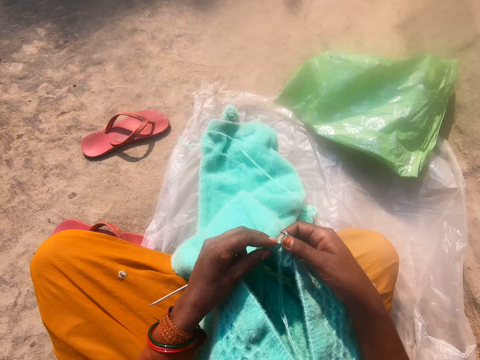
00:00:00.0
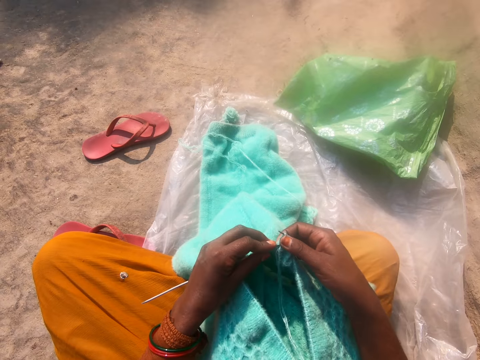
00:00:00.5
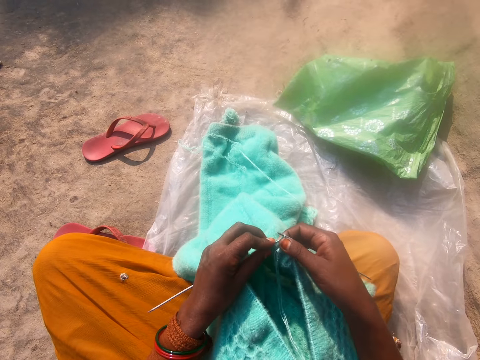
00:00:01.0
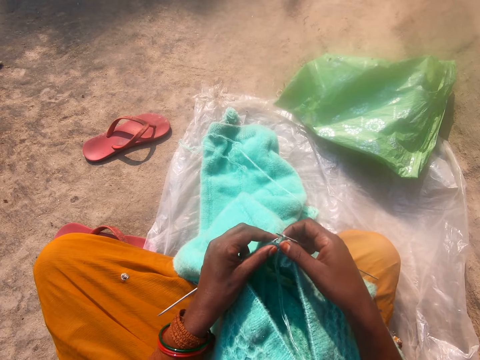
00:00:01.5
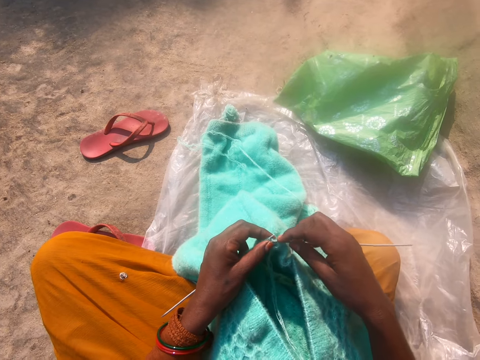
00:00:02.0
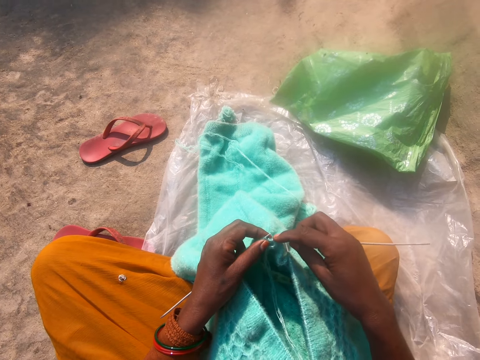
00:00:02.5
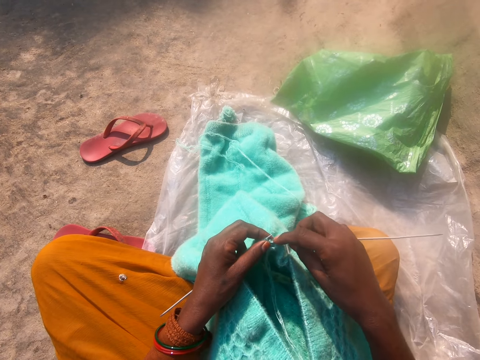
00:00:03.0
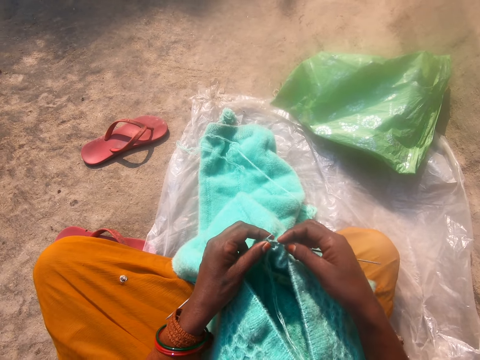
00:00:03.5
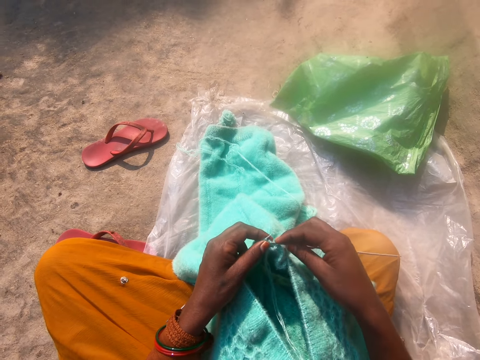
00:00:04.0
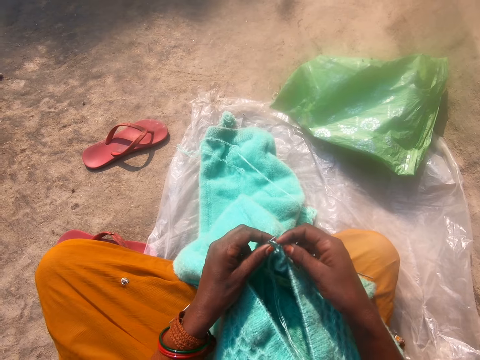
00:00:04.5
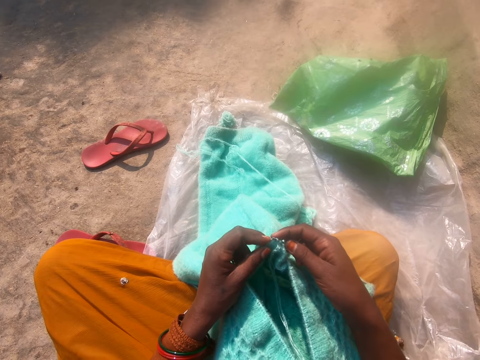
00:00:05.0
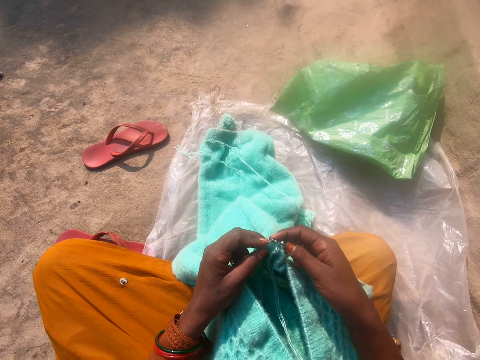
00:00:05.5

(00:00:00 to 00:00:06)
The camera wearer knits a garment using a yarn and a knitting needle in her right hand.

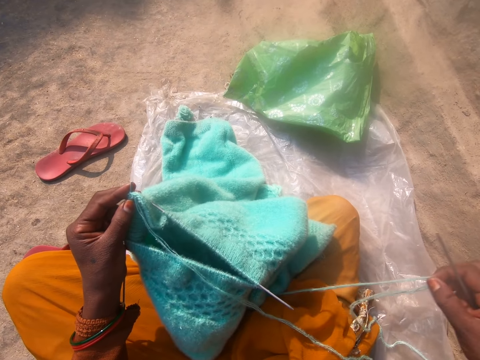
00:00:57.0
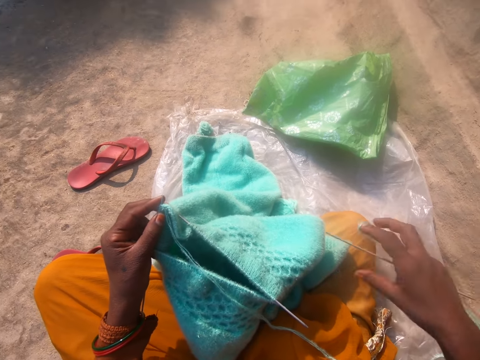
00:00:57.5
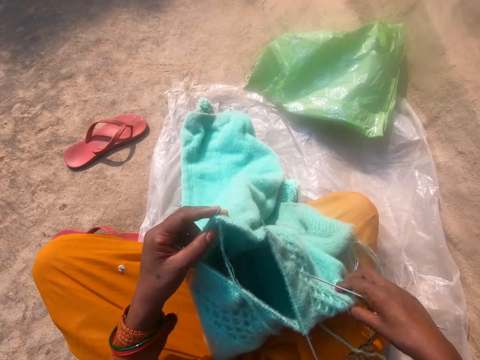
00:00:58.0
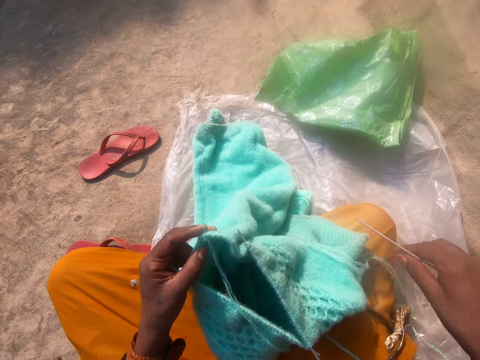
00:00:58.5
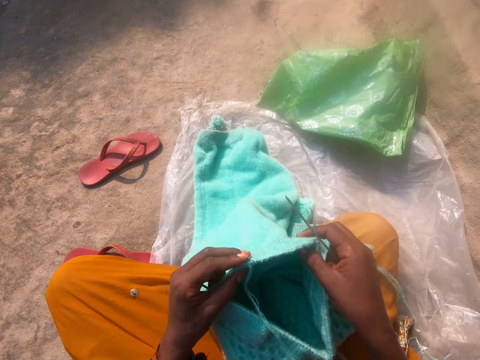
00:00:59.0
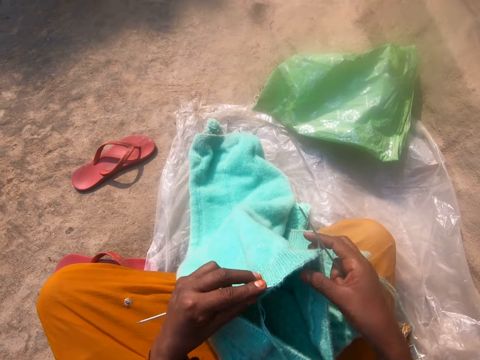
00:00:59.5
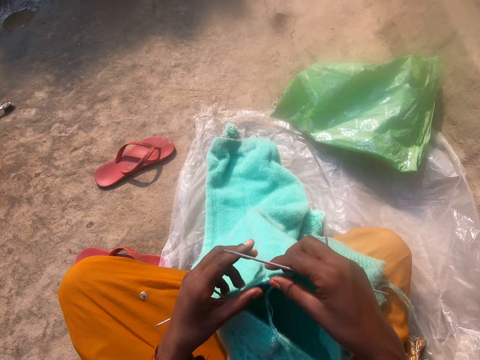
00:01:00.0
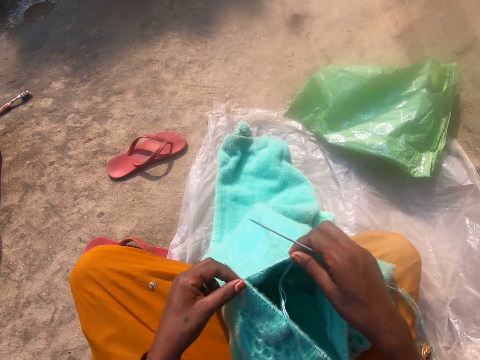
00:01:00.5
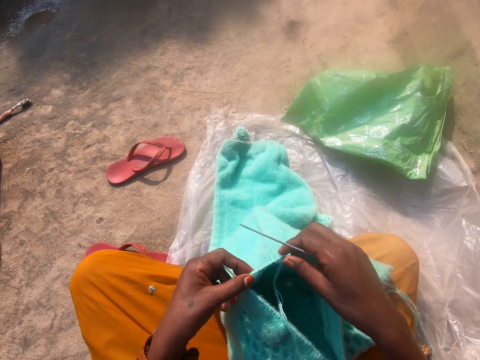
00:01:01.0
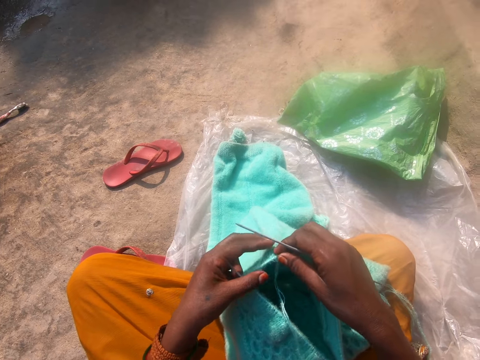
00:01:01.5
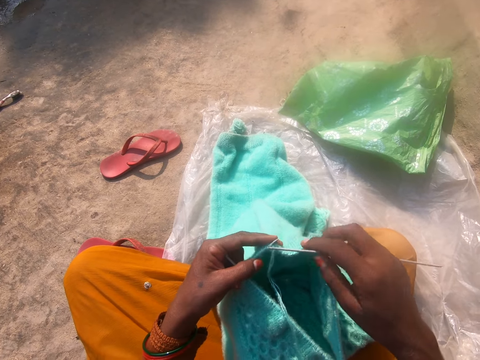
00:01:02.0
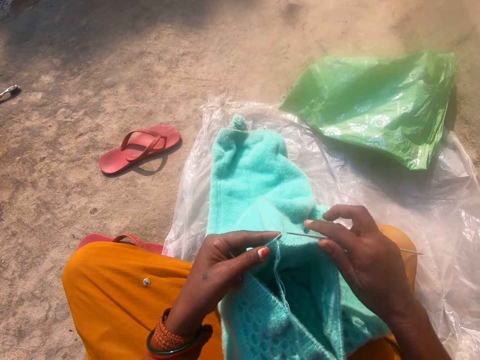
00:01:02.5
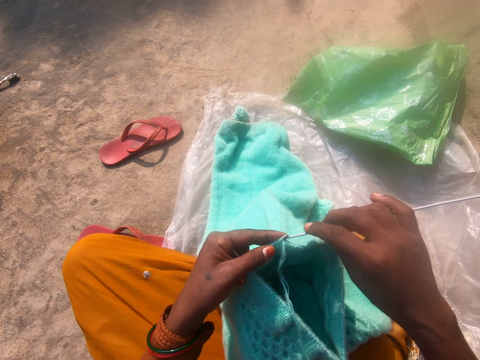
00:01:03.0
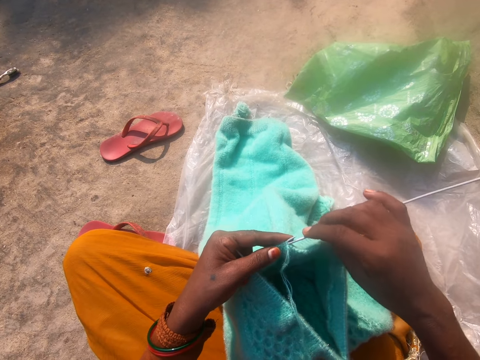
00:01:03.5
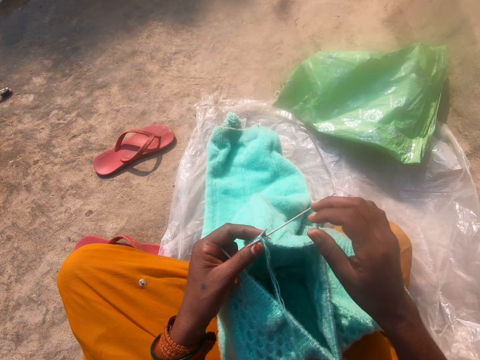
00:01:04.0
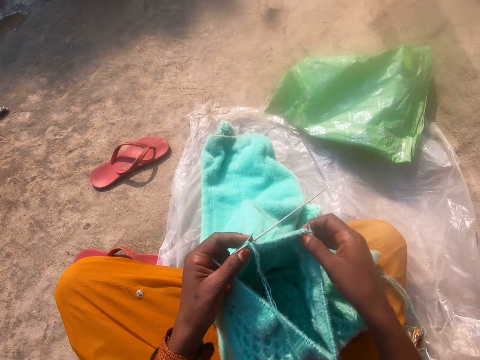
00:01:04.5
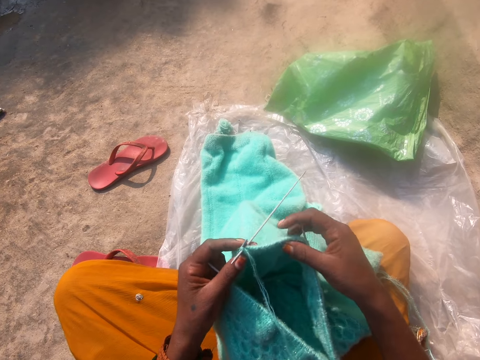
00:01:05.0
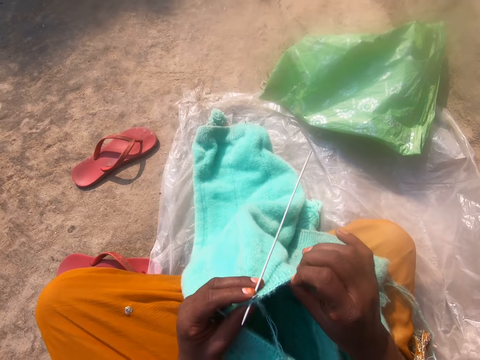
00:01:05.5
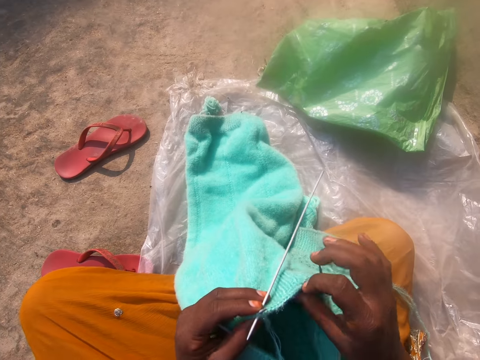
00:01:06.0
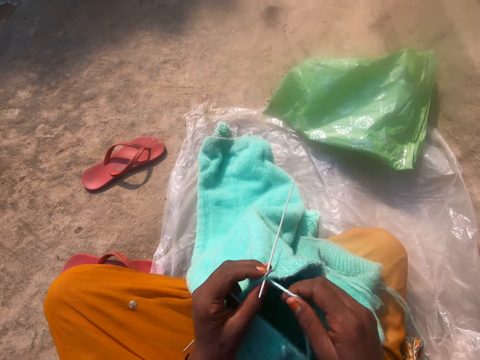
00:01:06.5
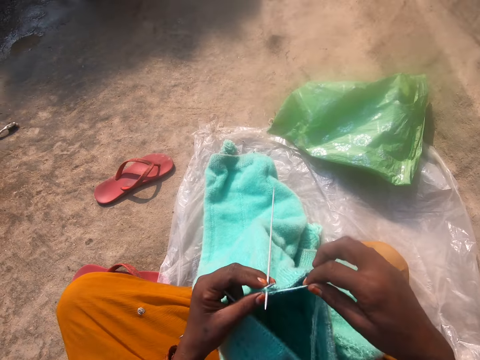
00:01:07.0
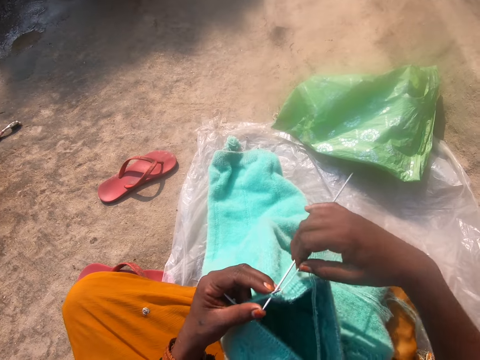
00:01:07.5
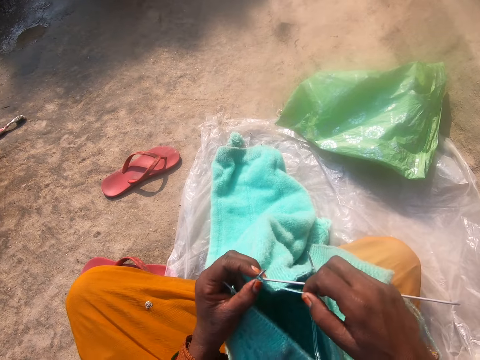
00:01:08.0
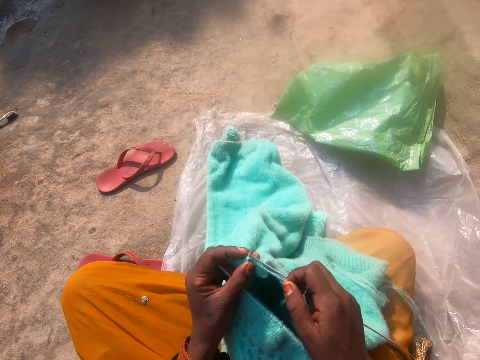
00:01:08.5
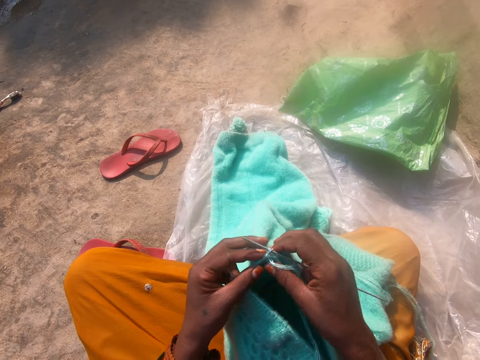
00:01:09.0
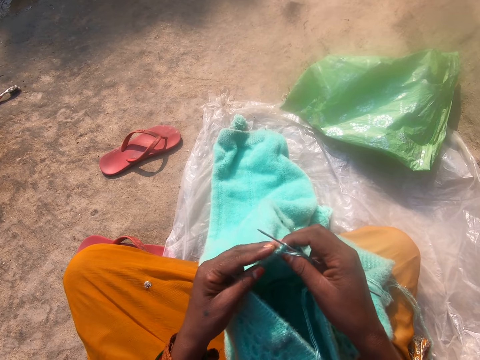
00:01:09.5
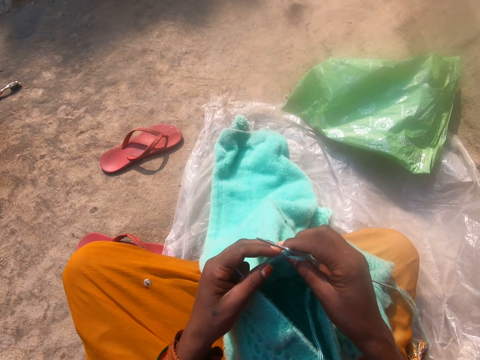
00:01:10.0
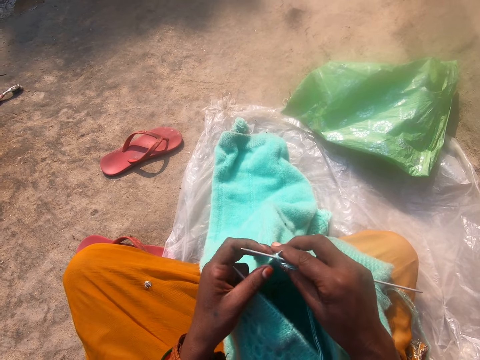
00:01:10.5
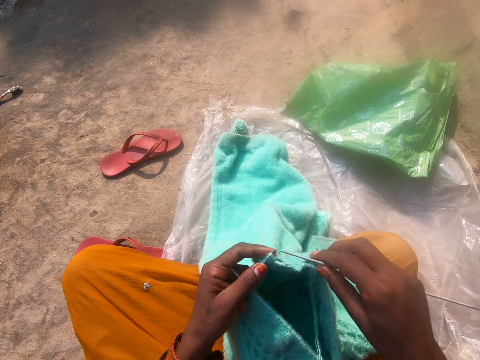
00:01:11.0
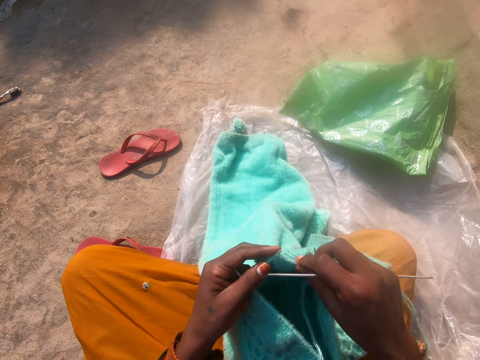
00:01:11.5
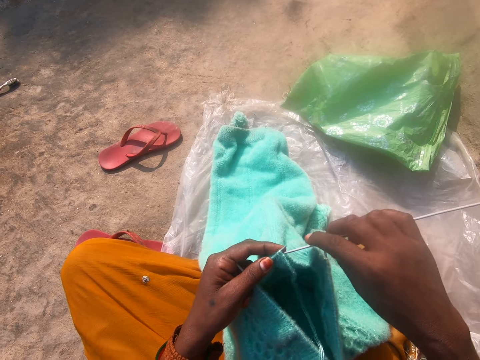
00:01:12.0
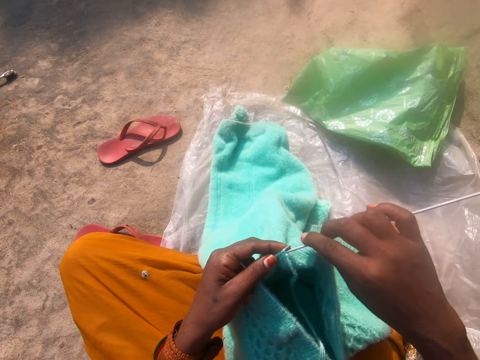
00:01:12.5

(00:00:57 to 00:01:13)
The camera wearer knits the piece of fabric with the needle in her right hand and thread. She inserts the knitting needle in the loop. She looks at the garment. She knits the garment using a yarn and the knitting needle.

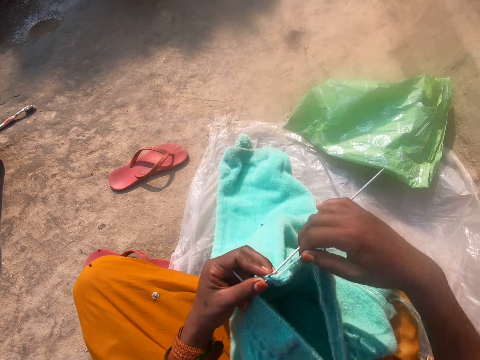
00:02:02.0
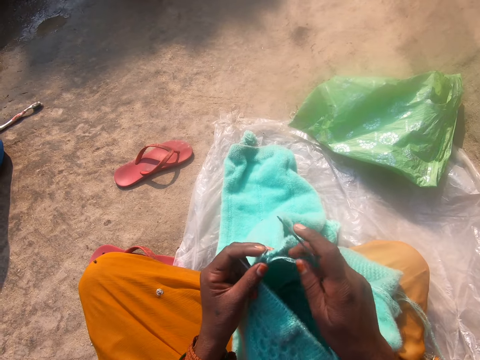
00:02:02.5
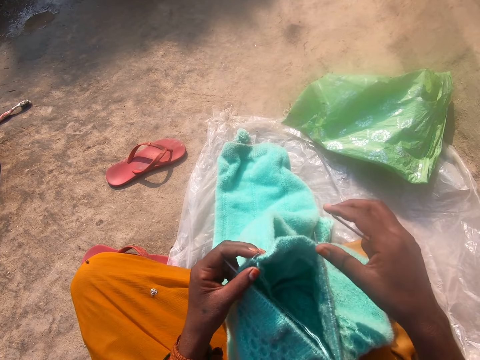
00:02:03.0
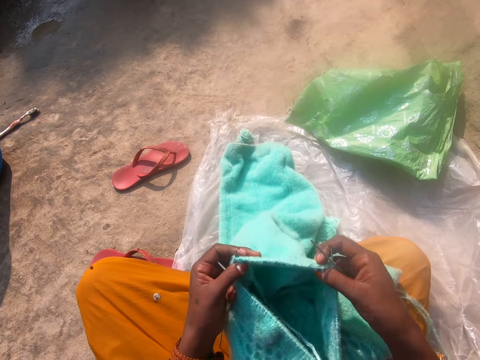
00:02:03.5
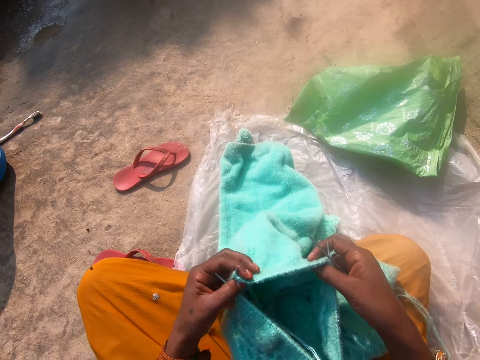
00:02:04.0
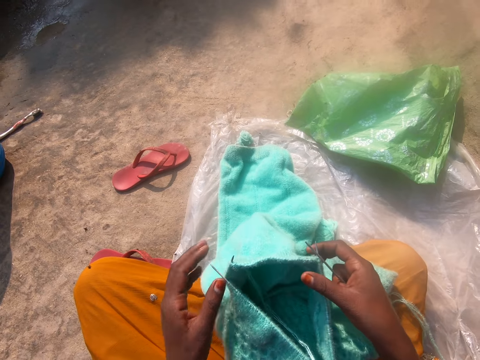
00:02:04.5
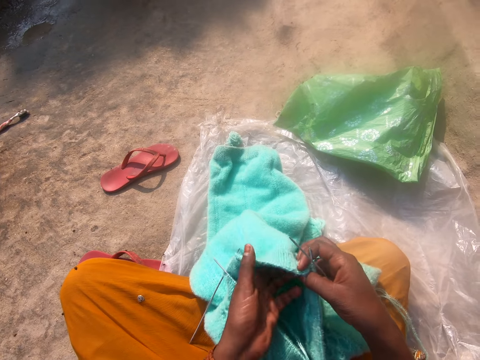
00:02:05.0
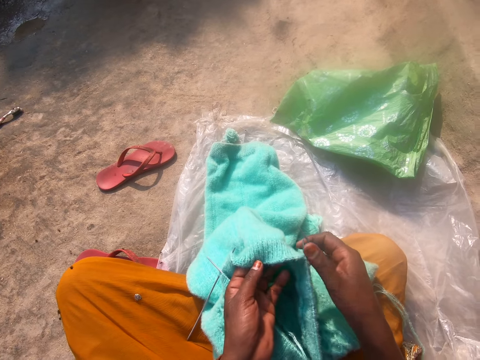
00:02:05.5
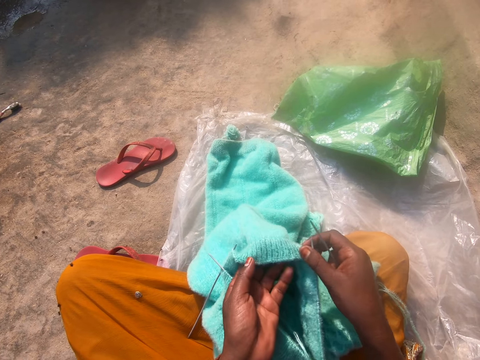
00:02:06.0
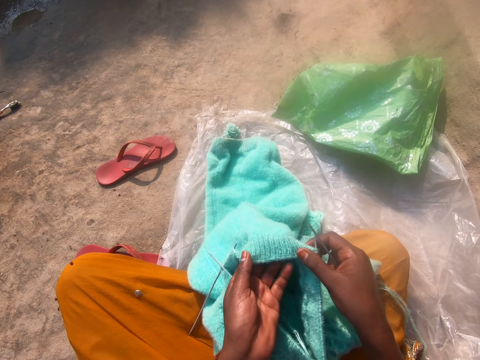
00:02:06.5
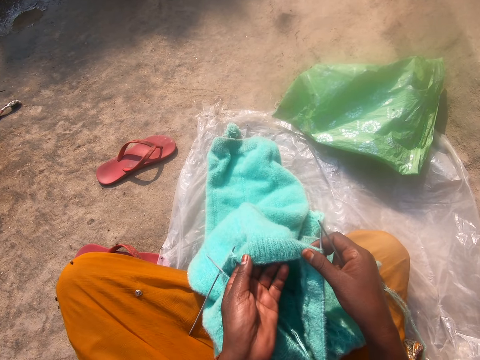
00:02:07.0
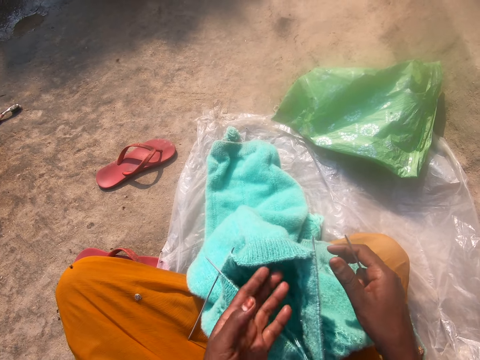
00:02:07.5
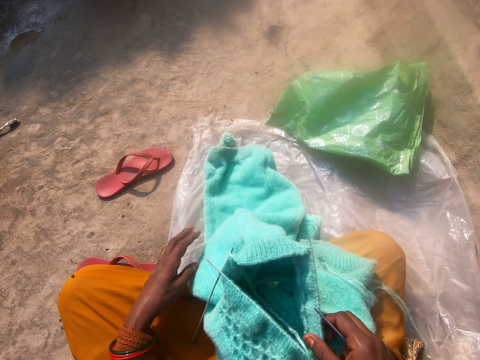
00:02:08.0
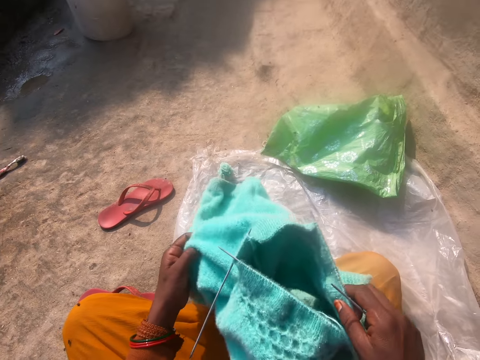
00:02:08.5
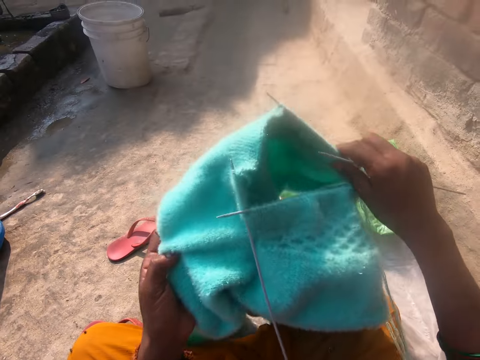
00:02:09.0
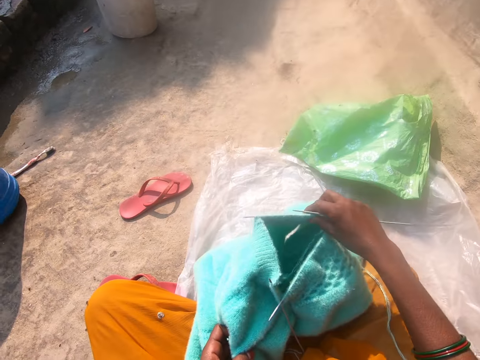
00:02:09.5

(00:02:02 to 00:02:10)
The camera wearer looks at the garment. They adjust the fabric with both hands. They rotate the garment.
